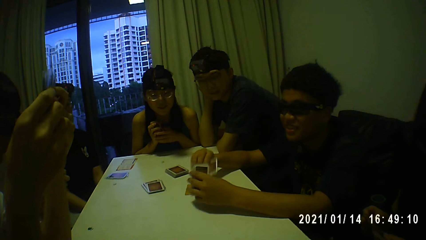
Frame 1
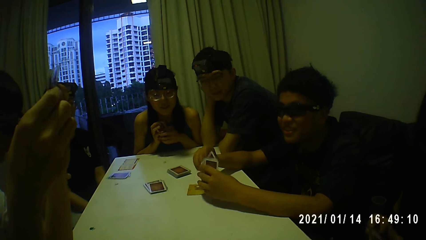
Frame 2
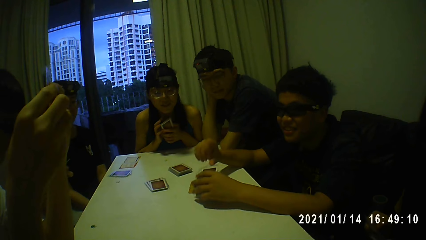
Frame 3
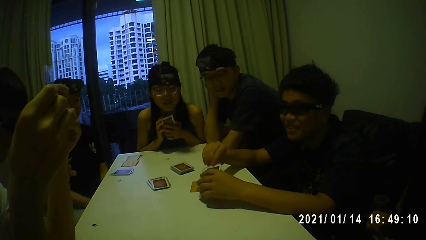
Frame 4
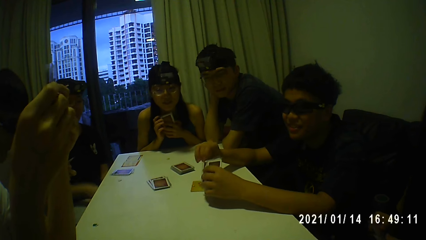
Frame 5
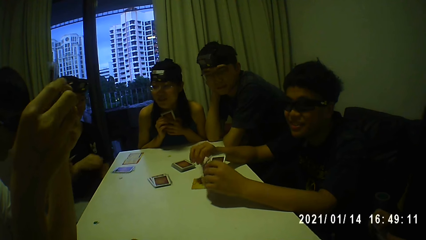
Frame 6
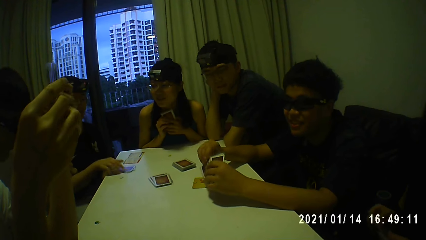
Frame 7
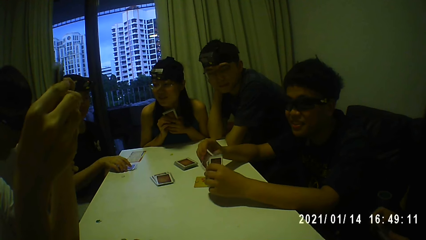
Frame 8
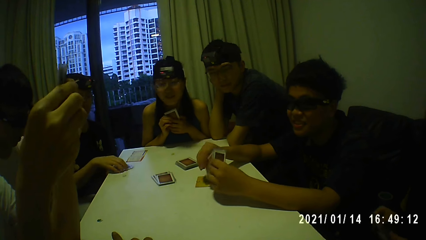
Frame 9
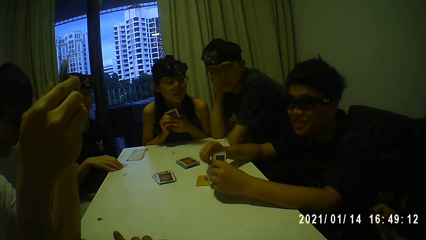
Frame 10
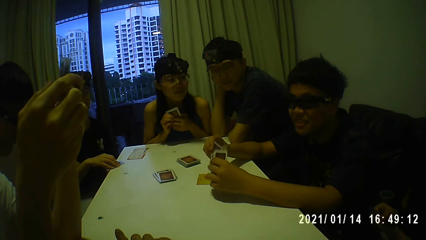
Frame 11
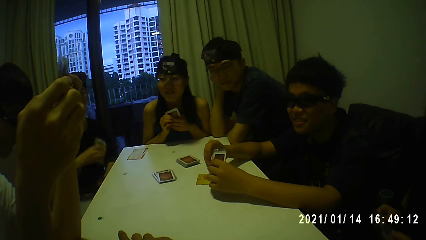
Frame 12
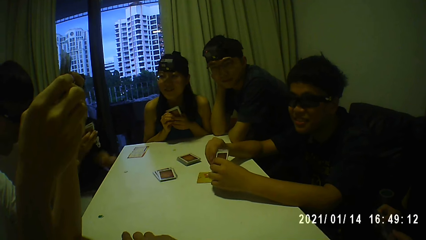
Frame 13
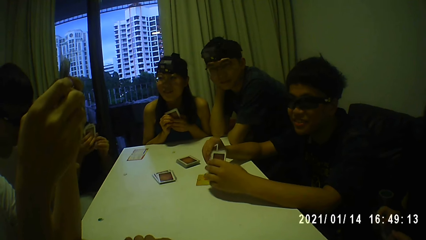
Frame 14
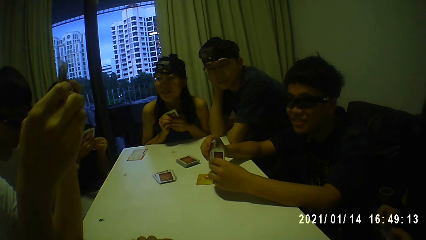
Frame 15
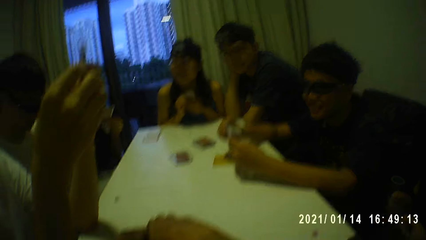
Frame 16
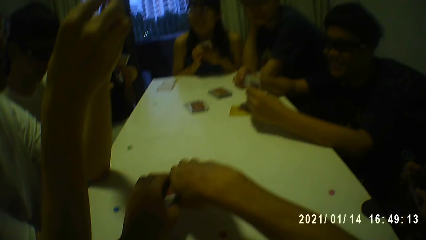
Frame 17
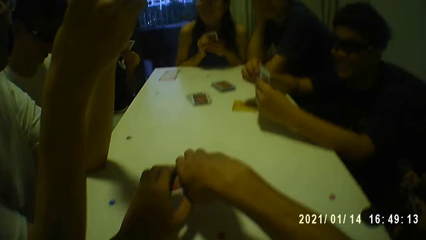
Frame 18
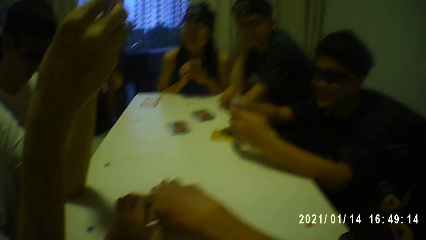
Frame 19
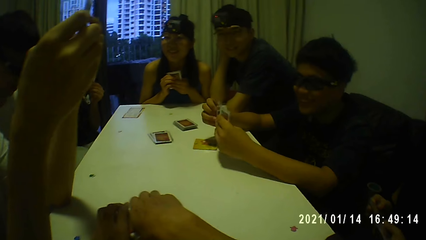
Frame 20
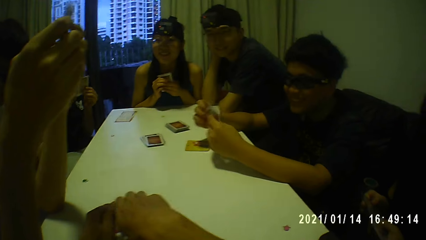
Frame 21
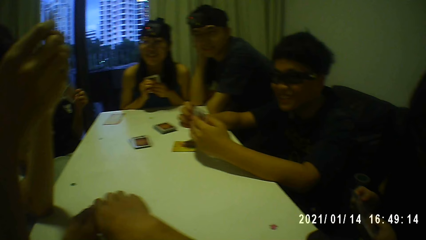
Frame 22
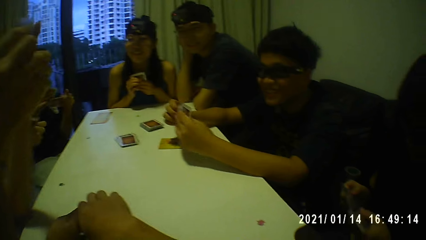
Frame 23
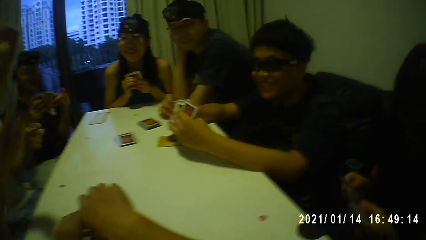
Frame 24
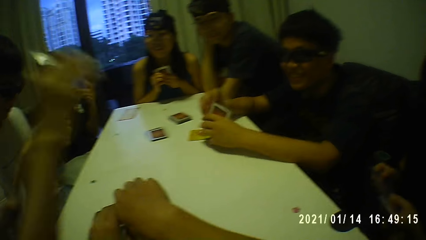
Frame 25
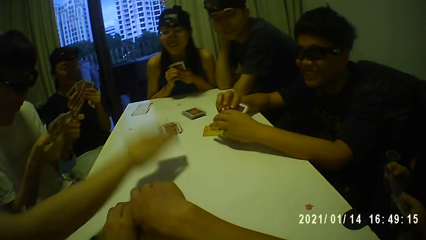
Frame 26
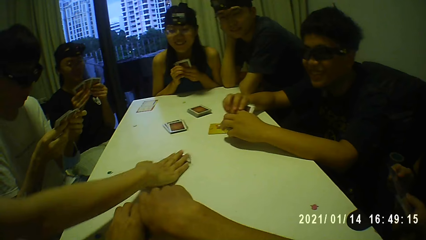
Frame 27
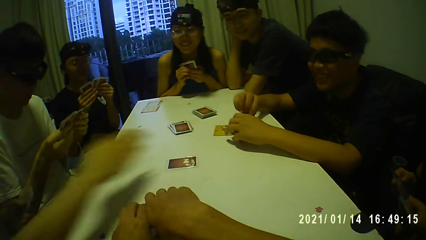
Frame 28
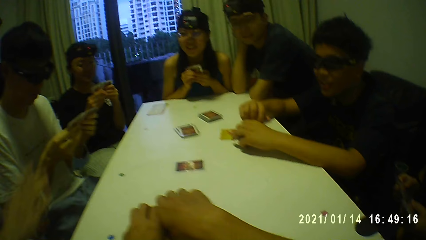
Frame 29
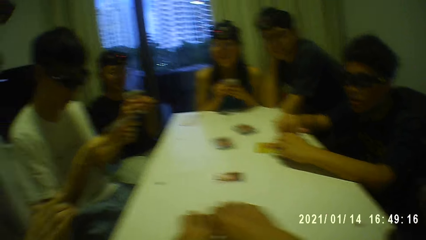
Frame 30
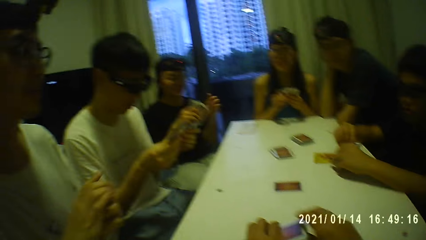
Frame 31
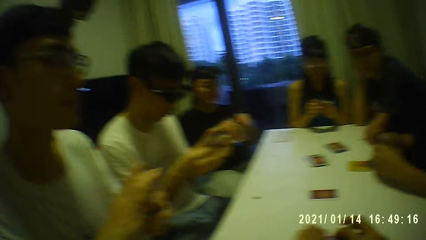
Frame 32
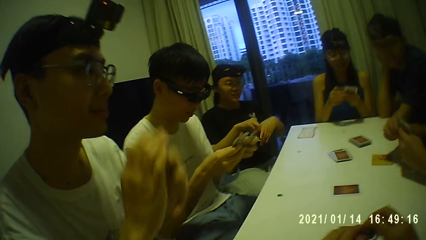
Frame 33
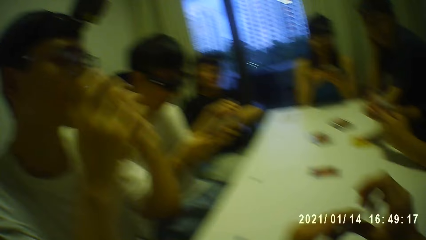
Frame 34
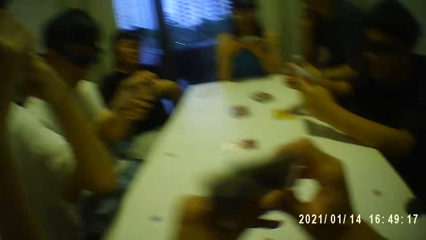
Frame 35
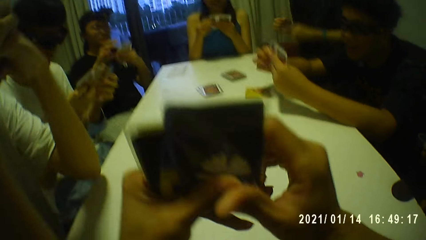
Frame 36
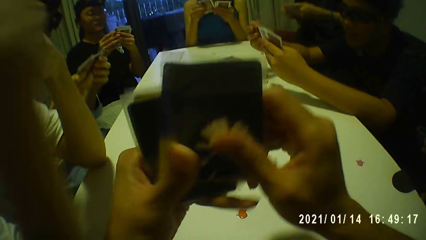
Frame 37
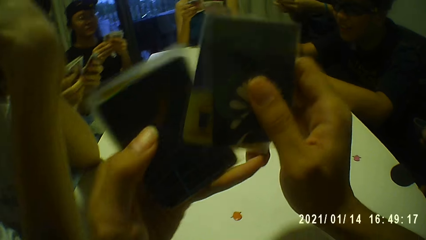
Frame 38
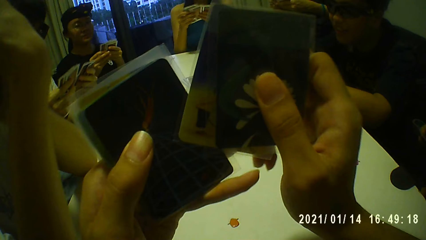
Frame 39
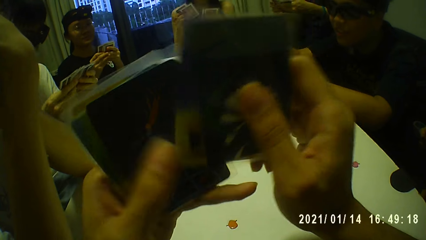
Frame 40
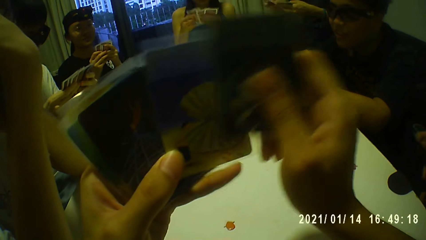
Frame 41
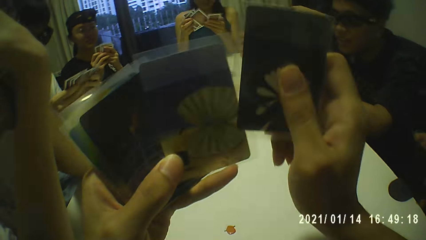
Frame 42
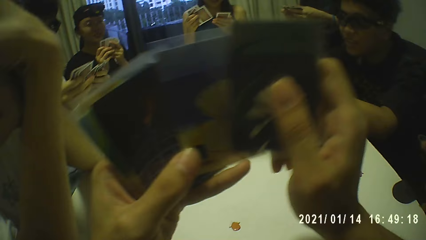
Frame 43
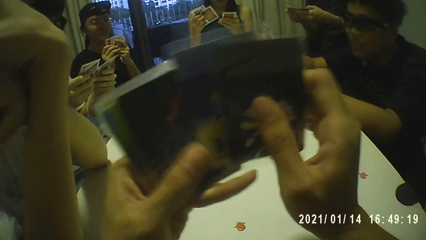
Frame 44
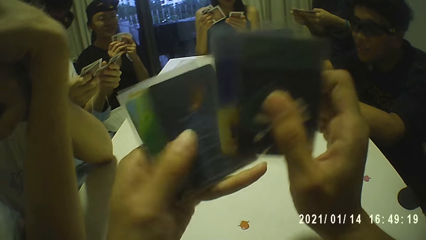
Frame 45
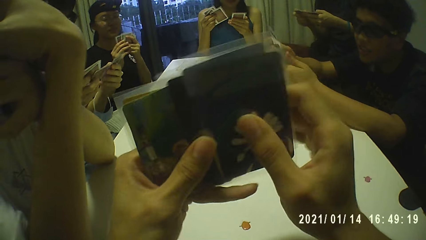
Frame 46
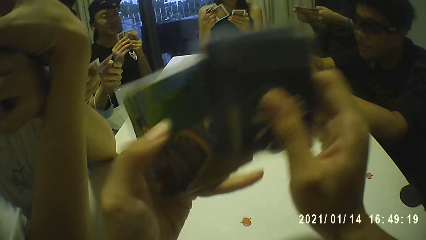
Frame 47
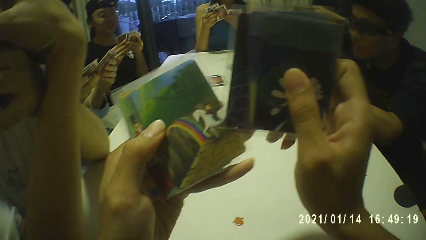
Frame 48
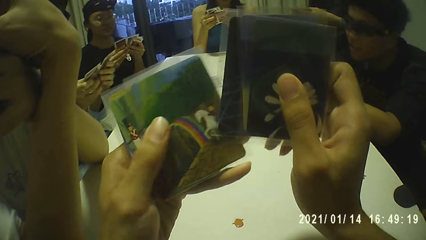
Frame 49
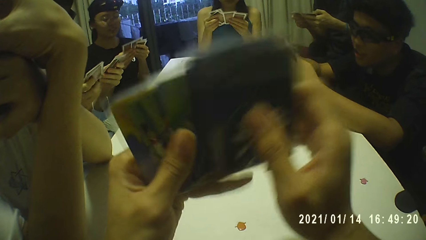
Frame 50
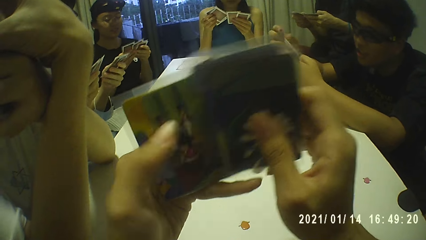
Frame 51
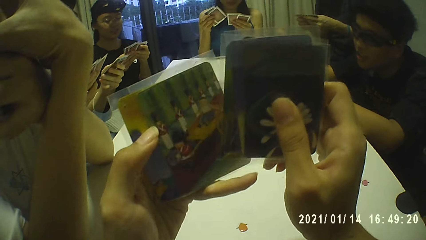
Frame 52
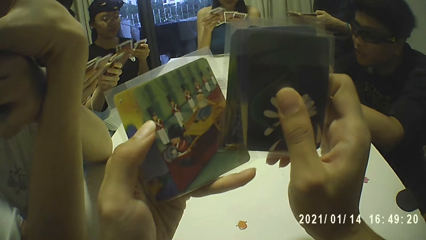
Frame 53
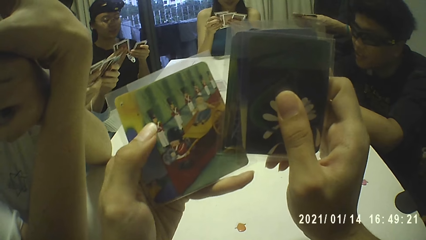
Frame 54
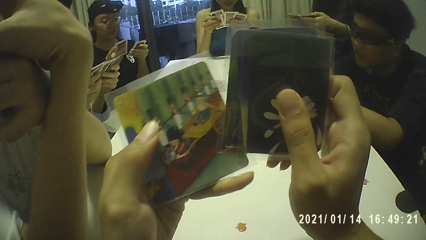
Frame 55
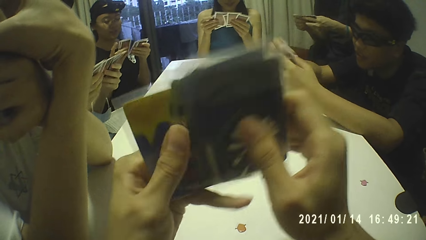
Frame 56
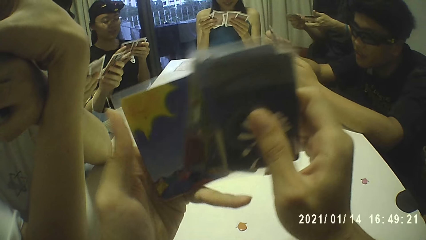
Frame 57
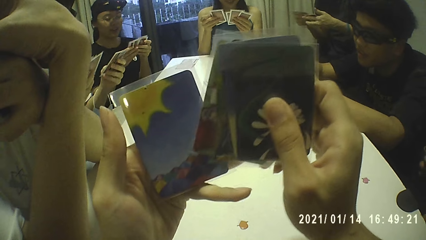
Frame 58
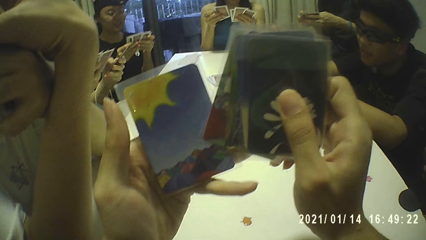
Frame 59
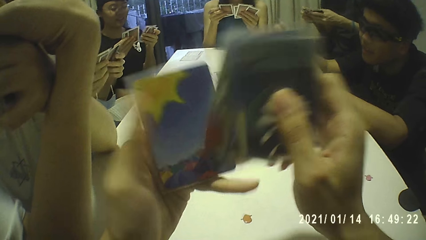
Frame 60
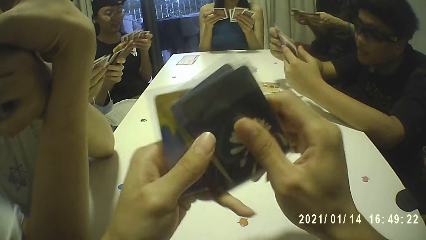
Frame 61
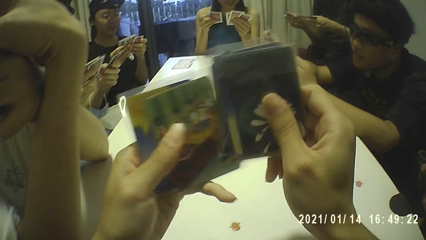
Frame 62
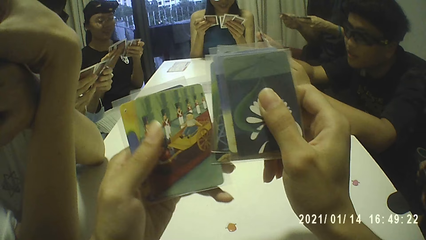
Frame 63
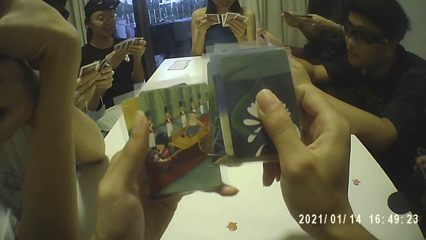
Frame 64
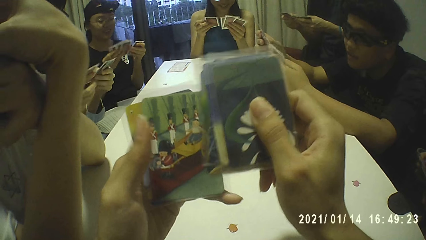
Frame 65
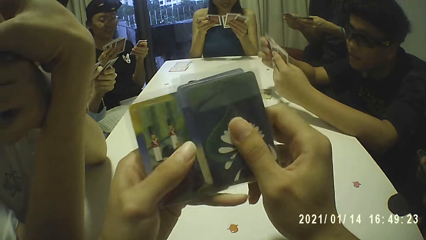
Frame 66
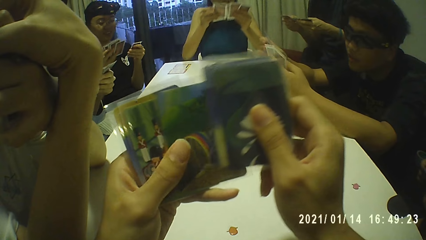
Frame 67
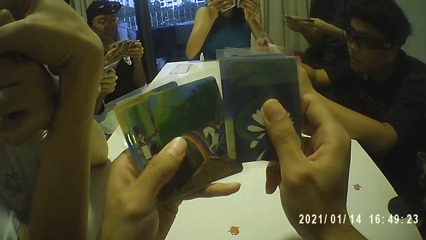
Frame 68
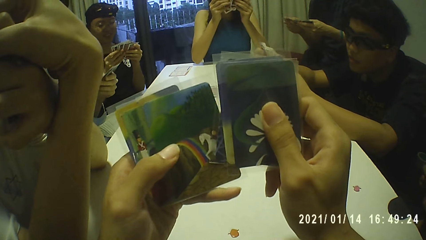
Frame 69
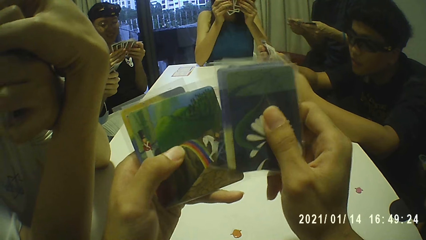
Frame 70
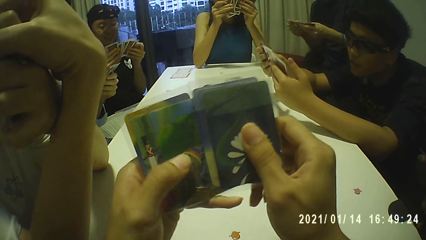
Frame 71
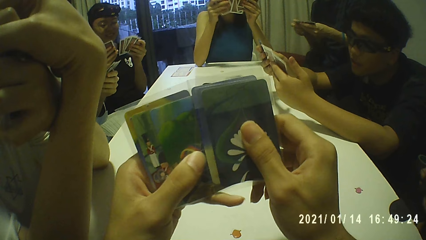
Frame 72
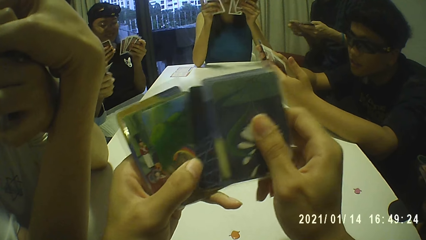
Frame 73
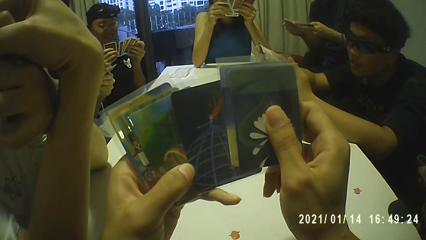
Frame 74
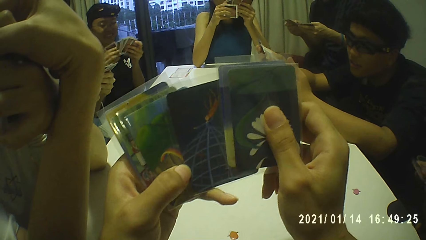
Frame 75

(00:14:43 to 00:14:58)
A lady picks another card from the table with her right hand. A boy interacts with the group of people. A man drops the card on the table with his right hand and touches his mouth with both hands. The camera wearer arranges the cards in hand. They search through the cards with both hands. Another lady searches through the cards with both hands. The first lady searches through the cards with both hands. Another man searches through the cards with both hands. Another man searches through the cards with both hands. The boy searches through the cards with both hands.
